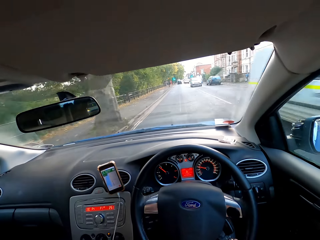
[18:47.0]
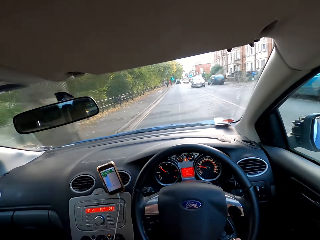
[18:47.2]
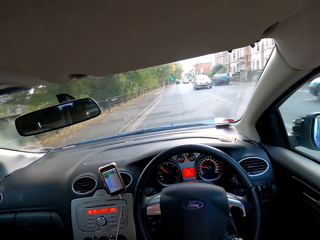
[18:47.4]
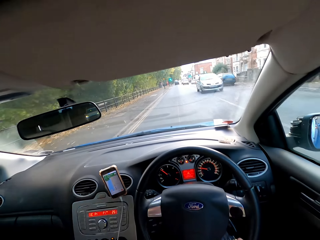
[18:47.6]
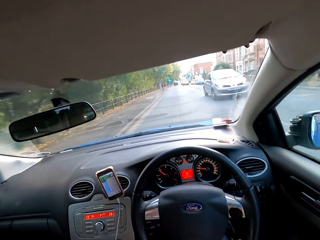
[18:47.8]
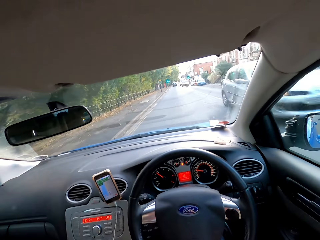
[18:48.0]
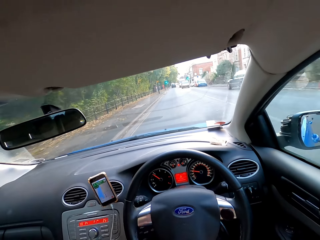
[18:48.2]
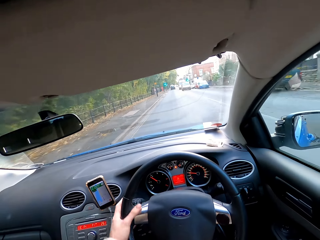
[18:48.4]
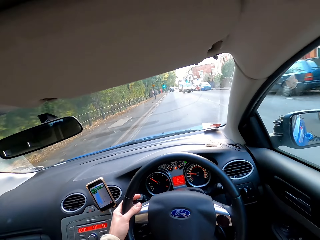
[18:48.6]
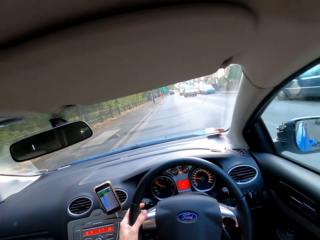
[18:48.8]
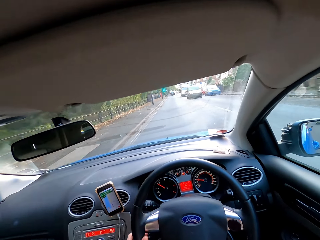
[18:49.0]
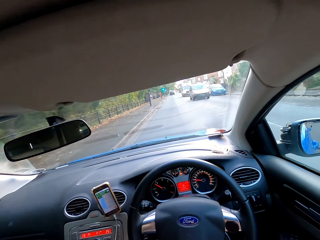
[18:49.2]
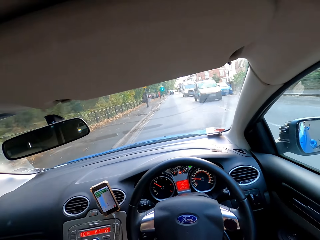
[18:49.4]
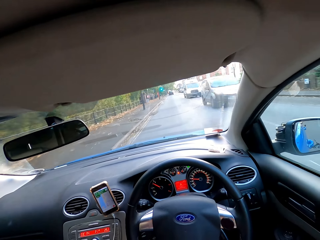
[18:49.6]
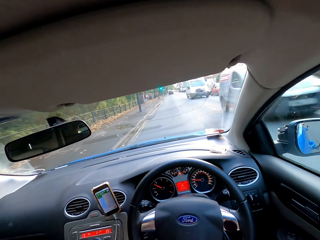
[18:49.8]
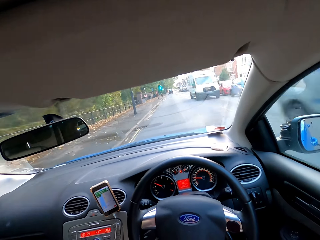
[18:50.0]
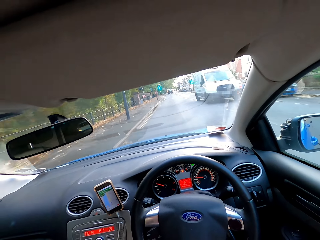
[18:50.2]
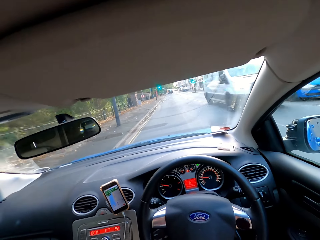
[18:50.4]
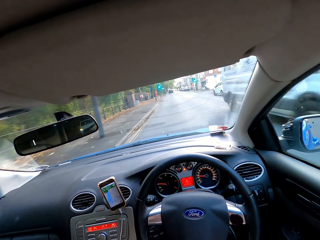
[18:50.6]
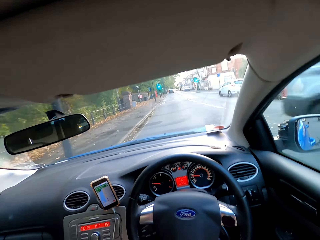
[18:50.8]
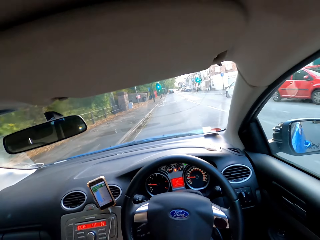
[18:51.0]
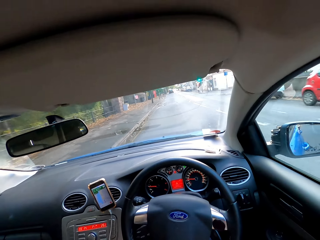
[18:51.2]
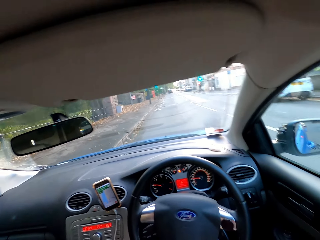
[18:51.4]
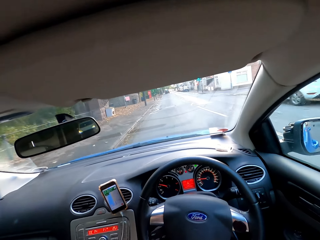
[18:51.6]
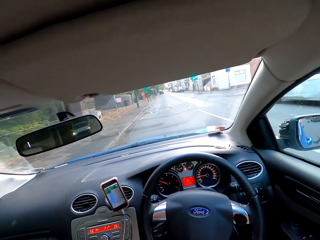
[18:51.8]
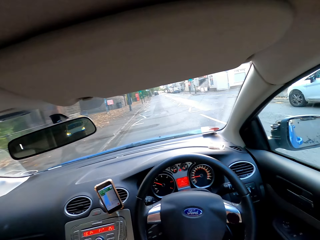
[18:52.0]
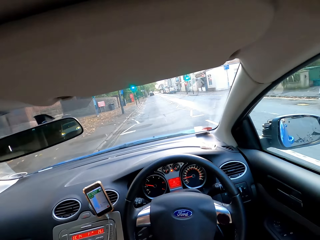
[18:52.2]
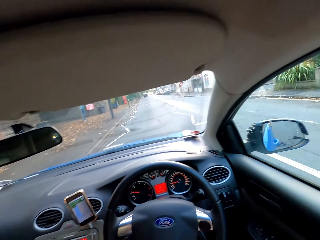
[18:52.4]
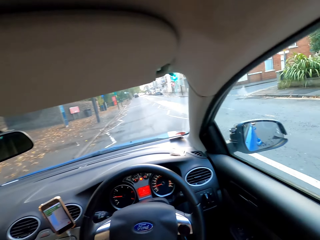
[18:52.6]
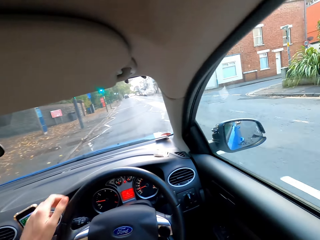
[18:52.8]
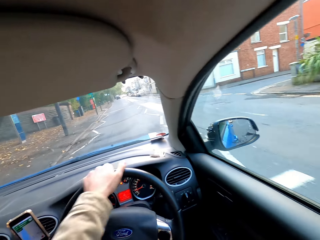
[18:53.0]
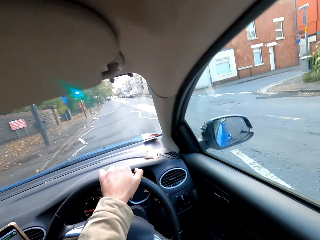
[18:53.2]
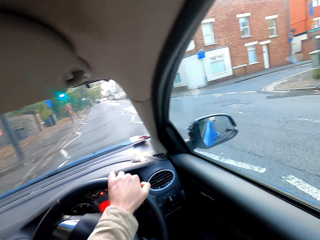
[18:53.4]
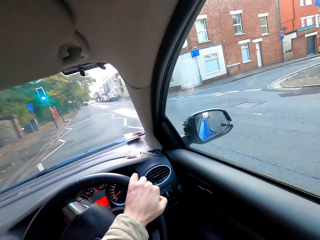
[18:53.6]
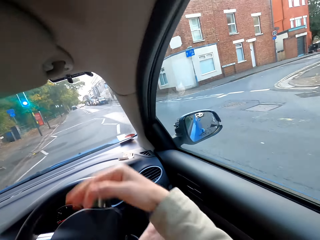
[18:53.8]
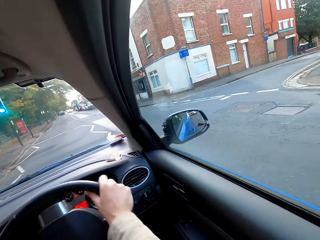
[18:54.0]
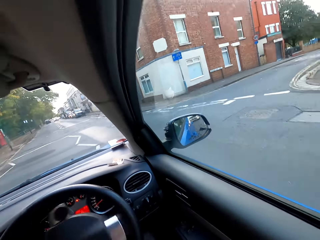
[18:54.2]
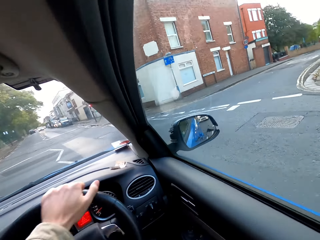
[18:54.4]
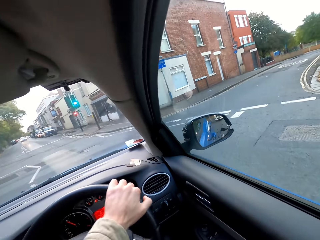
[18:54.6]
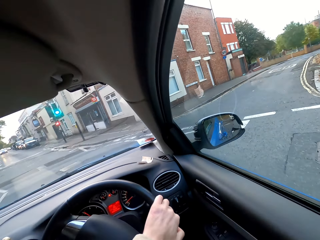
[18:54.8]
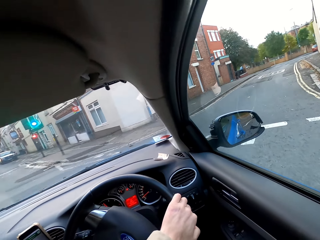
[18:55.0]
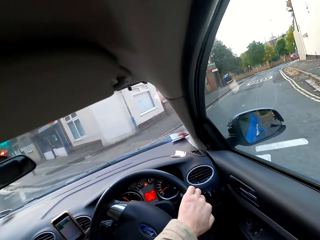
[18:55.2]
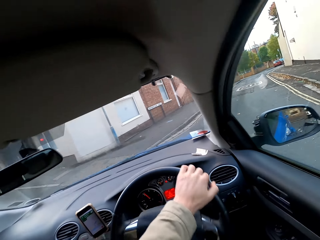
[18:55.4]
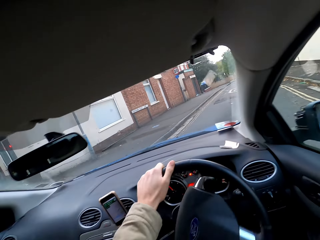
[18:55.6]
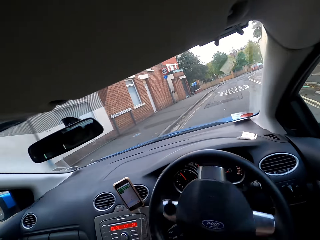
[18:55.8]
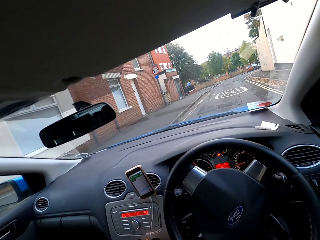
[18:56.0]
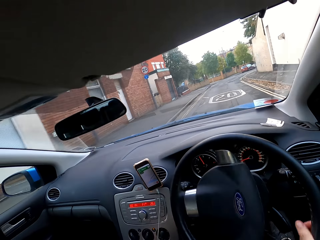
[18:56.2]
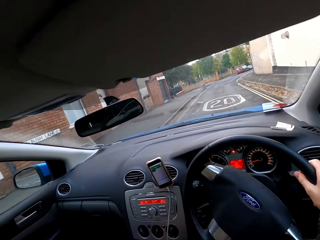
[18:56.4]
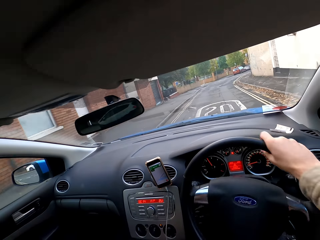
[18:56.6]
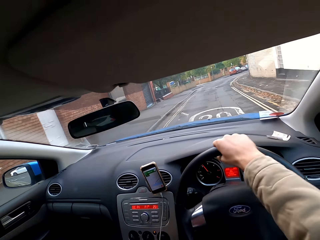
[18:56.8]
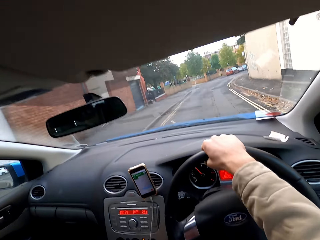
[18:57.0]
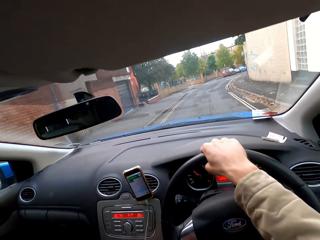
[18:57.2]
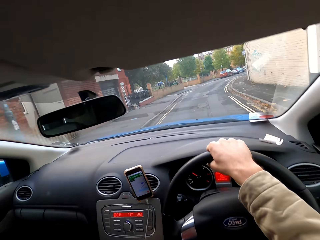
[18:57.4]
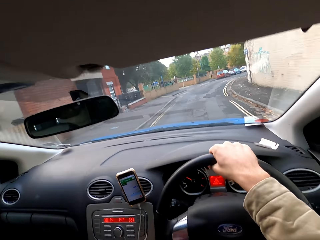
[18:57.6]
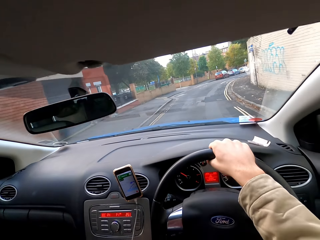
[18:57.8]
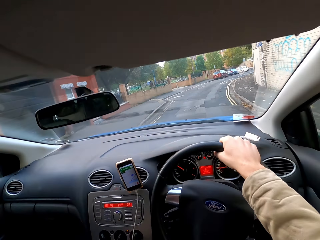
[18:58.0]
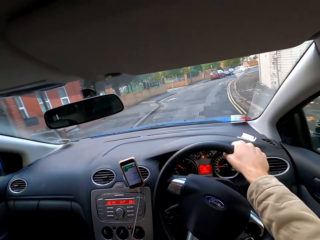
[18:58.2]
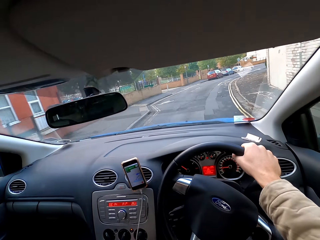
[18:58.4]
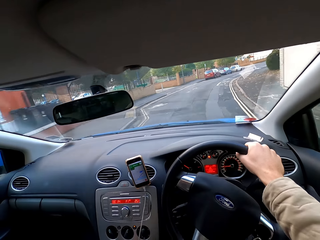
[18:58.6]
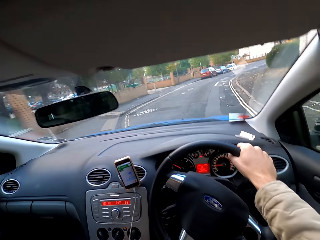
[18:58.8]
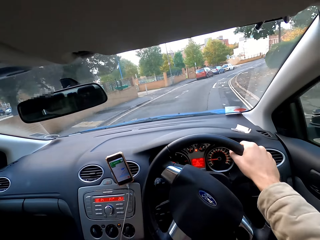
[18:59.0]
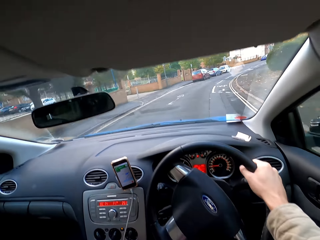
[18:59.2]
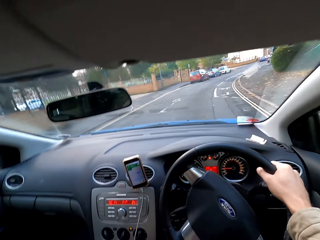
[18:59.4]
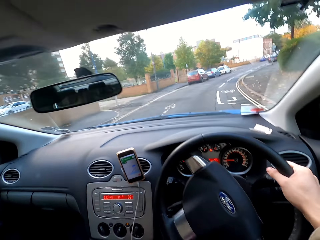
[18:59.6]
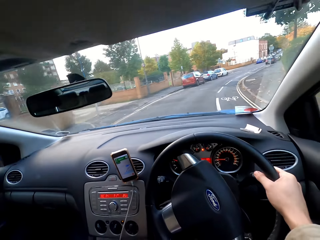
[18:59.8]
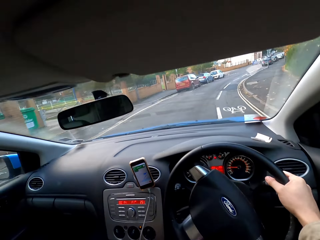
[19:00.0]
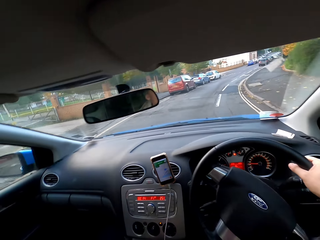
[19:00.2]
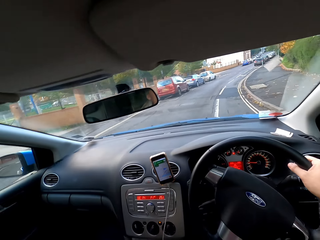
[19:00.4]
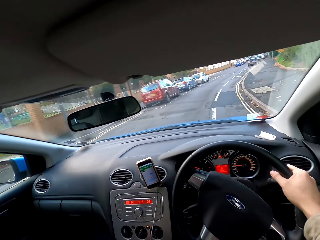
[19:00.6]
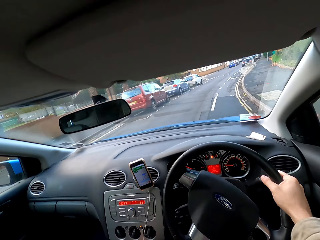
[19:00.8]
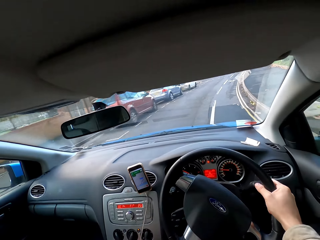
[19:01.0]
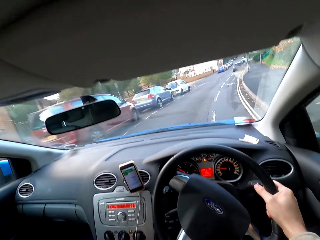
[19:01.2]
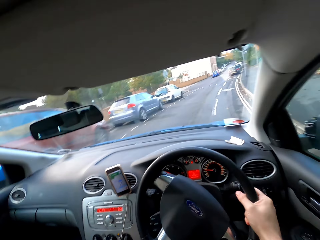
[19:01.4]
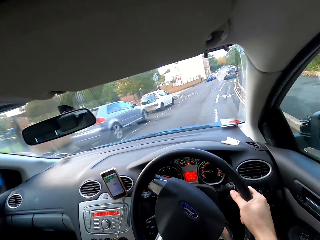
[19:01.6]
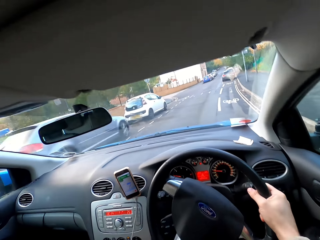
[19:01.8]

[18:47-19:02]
The camera wearer drives the car with both hands. He drives the car with his right hand. He drives the car with both hands. He drives the car with his right hand.

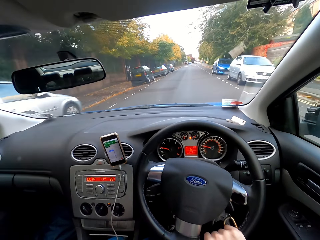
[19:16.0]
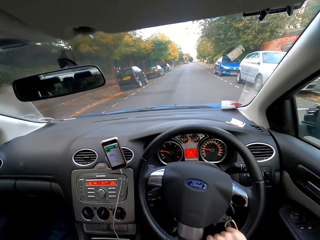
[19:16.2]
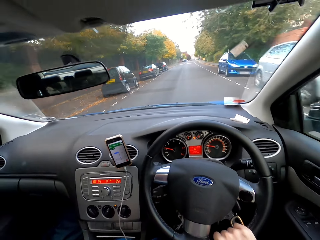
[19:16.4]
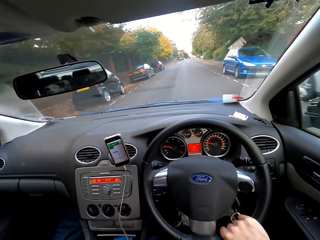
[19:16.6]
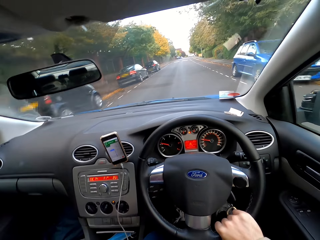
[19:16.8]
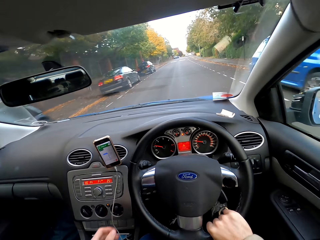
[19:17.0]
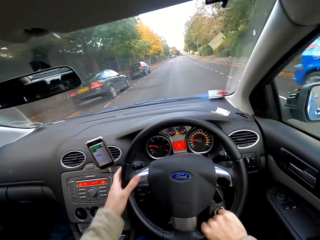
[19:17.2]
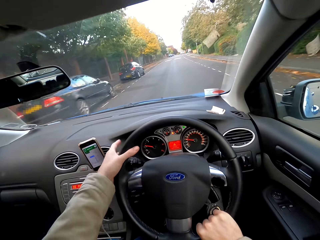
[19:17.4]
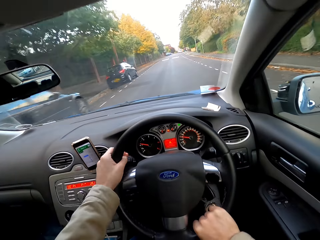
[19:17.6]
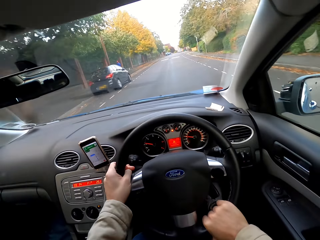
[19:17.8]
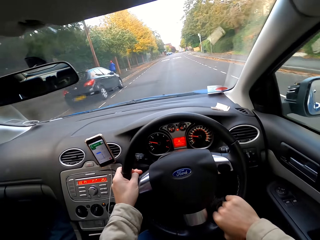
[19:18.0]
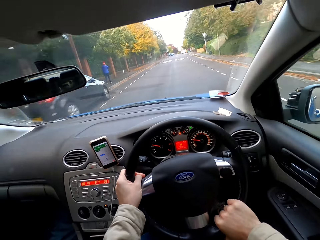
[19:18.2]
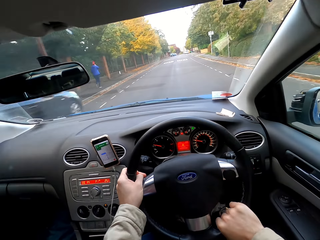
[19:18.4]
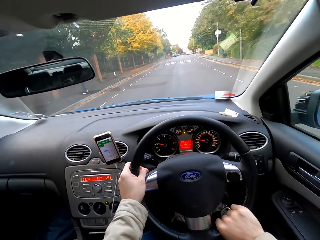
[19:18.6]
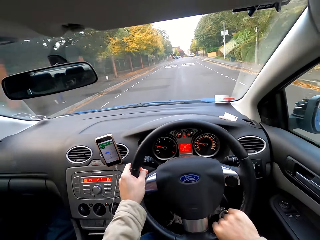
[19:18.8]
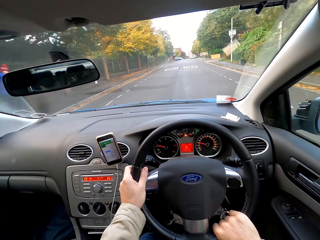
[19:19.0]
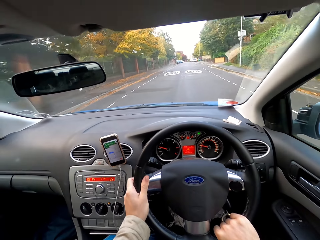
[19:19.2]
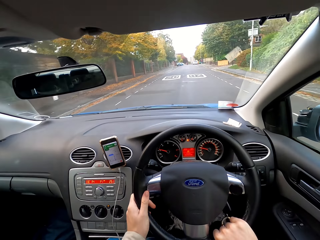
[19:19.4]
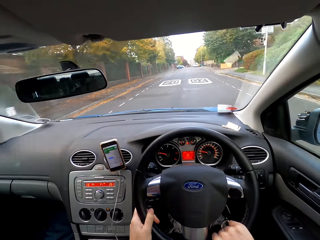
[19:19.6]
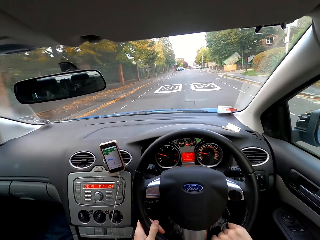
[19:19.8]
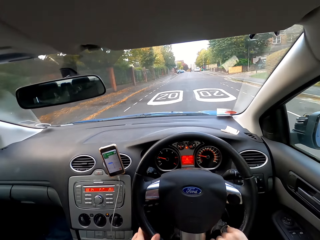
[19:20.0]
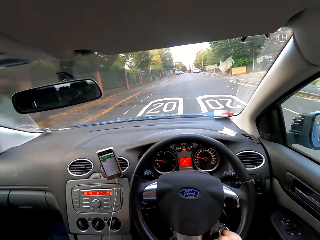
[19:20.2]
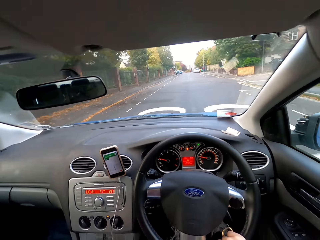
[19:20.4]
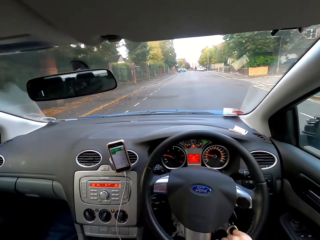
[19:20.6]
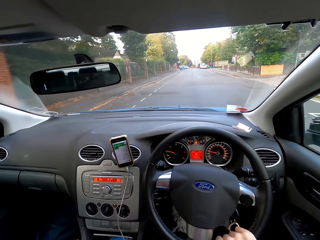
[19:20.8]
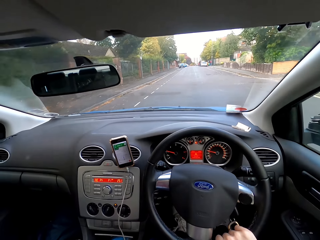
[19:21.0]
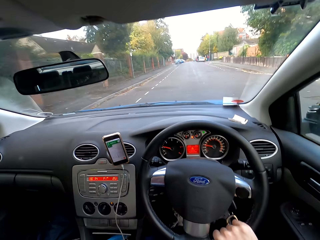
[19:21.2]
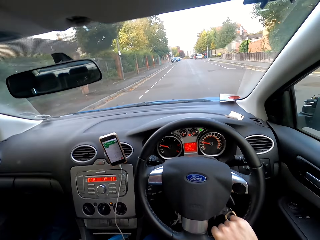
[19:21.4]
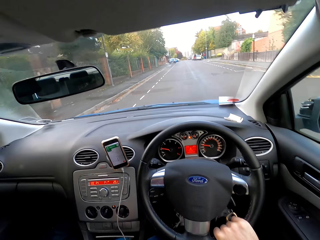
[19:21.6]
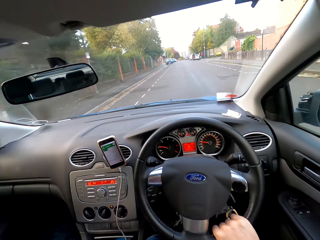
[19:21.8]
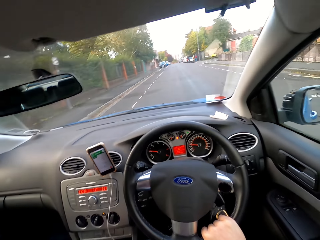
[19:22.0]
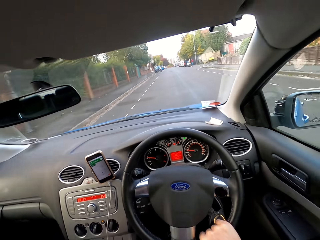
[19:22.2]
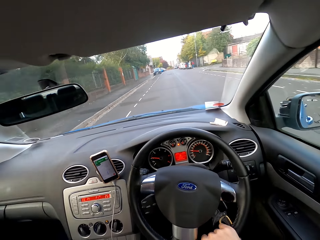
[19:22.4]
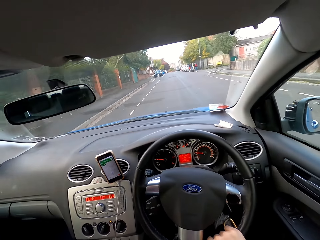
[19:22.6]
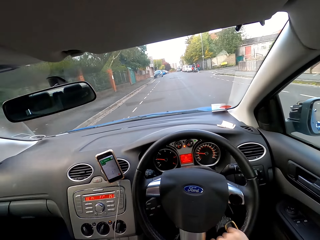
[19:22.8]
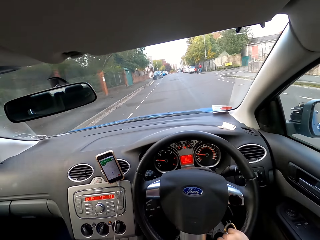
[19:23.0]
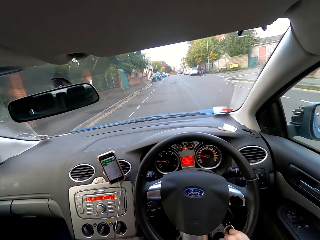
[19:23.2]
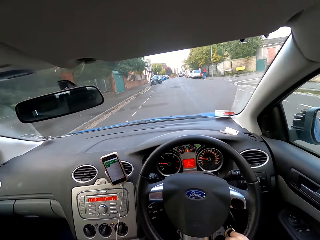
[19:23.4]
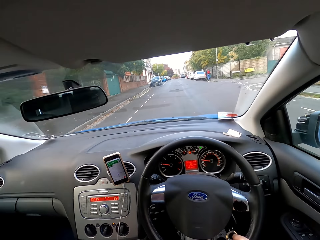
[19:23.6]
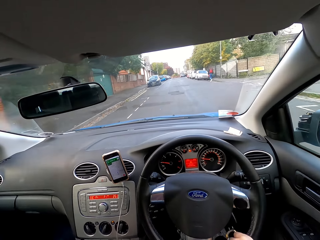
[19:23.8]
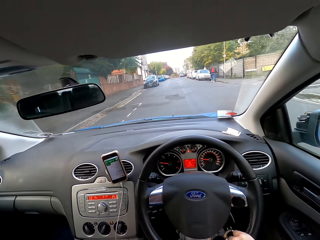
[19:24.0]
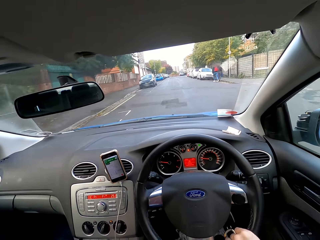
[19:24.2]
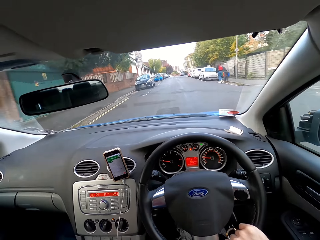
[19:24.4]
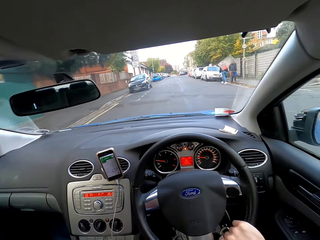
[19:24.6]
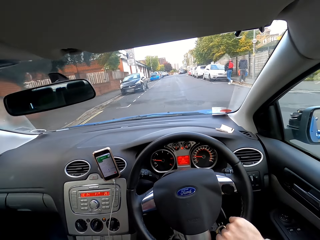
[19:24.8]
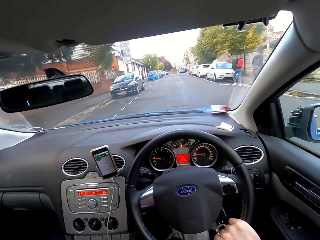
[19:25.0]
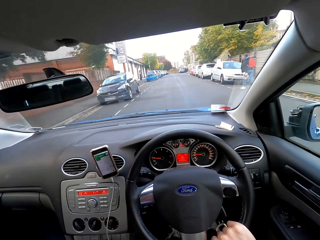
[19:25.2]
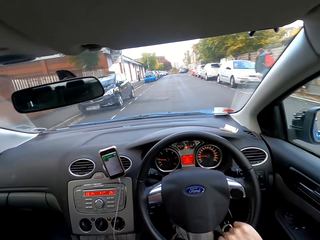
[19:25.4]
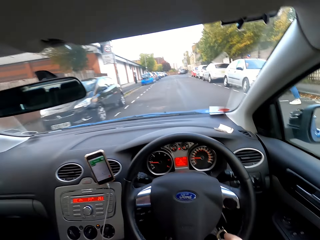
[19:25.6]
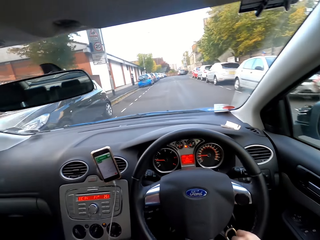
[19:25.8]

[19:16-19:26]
The camera wearer drives the car with both hands. He drives the car with his right hand.
